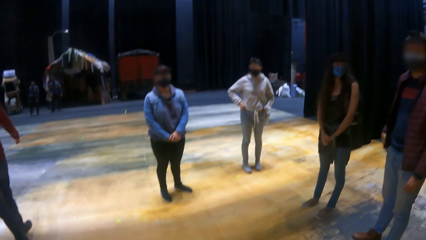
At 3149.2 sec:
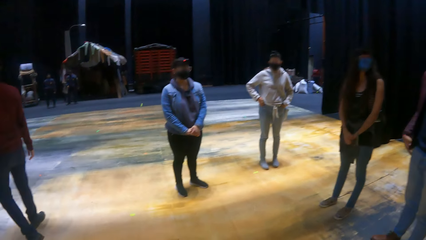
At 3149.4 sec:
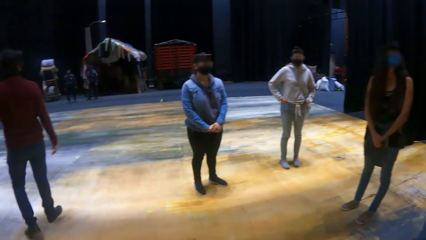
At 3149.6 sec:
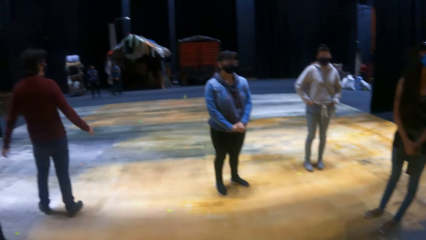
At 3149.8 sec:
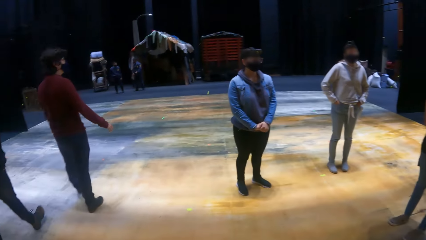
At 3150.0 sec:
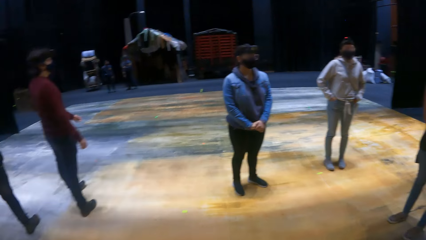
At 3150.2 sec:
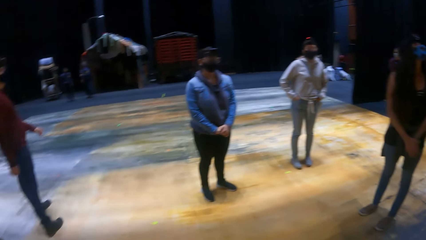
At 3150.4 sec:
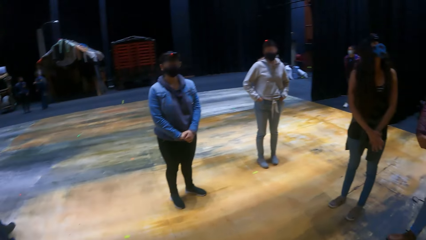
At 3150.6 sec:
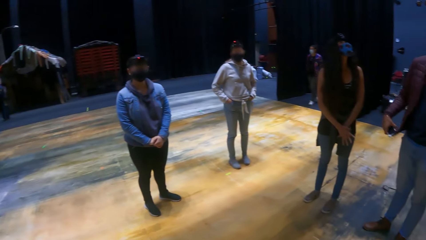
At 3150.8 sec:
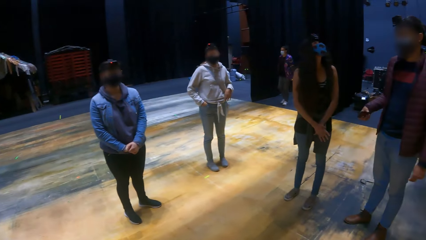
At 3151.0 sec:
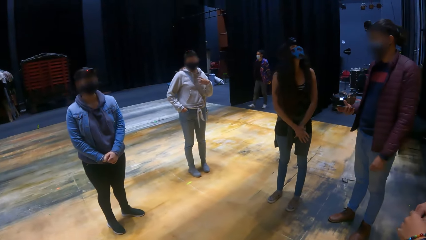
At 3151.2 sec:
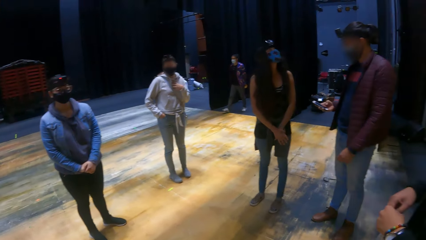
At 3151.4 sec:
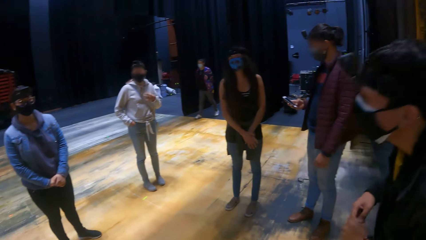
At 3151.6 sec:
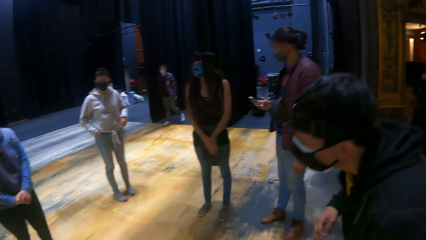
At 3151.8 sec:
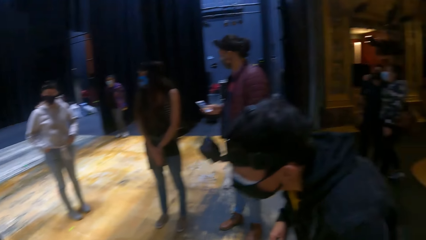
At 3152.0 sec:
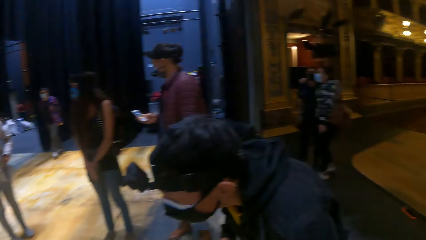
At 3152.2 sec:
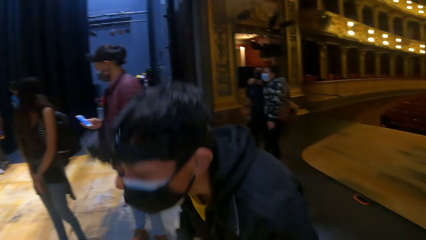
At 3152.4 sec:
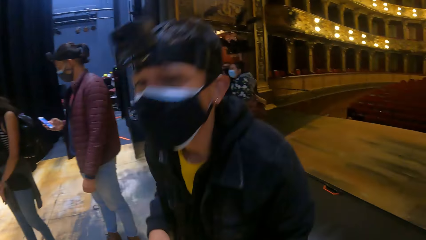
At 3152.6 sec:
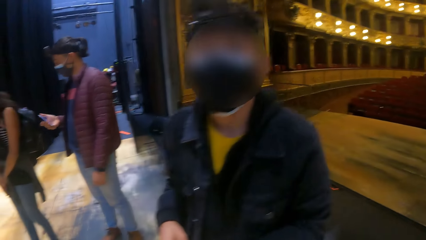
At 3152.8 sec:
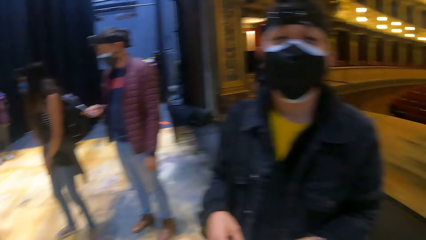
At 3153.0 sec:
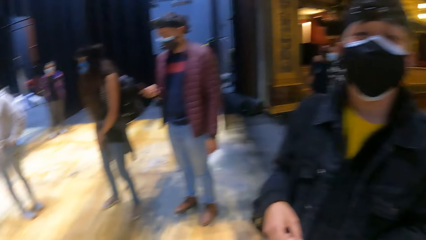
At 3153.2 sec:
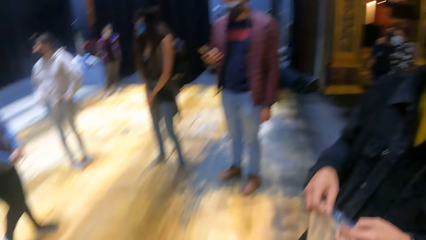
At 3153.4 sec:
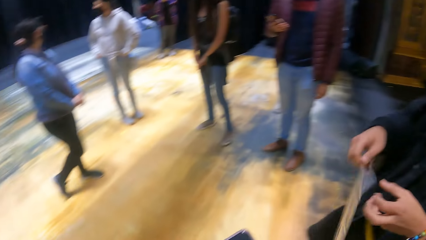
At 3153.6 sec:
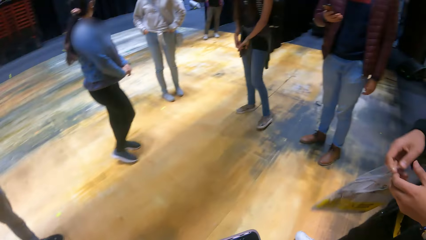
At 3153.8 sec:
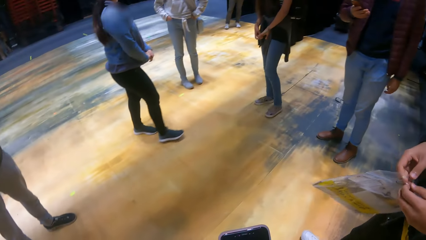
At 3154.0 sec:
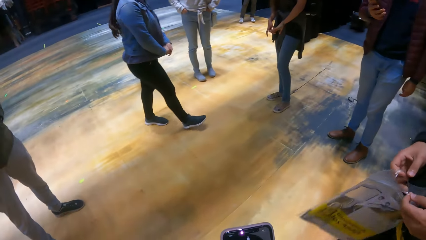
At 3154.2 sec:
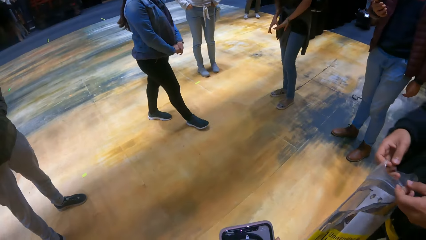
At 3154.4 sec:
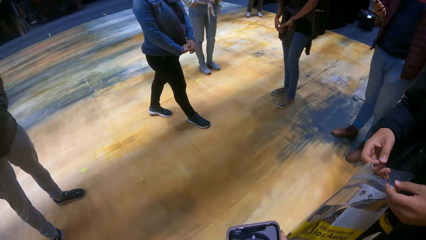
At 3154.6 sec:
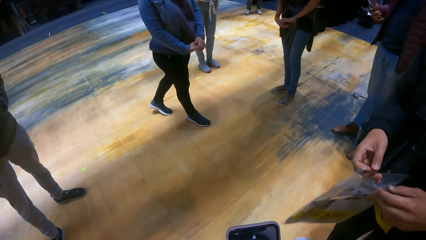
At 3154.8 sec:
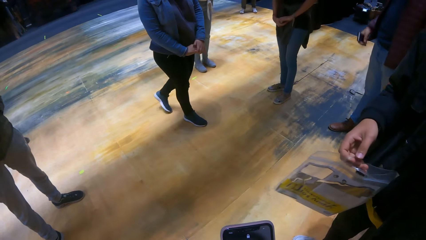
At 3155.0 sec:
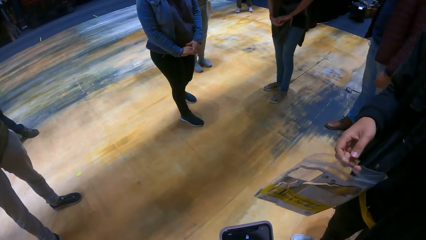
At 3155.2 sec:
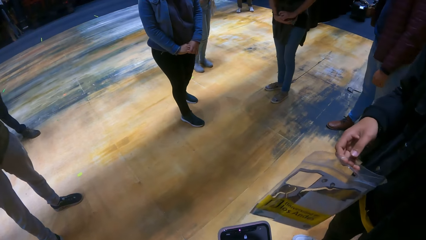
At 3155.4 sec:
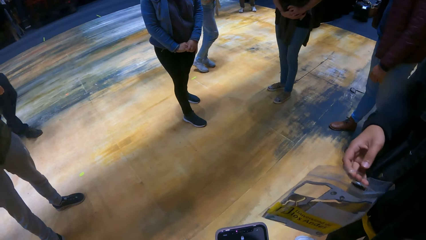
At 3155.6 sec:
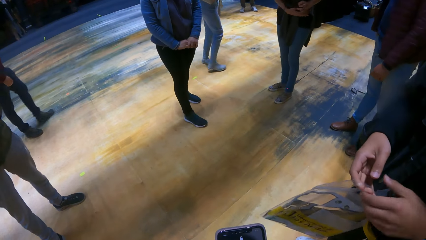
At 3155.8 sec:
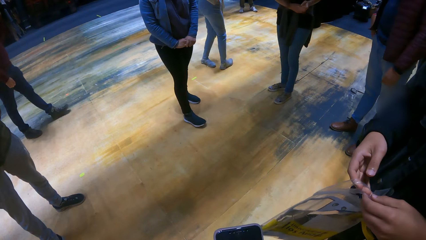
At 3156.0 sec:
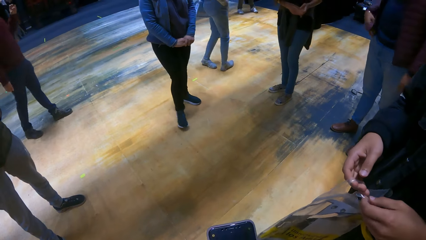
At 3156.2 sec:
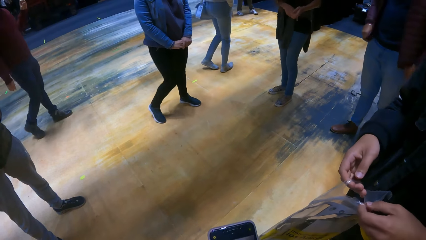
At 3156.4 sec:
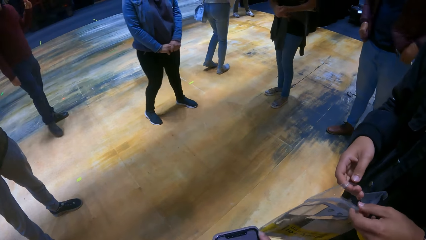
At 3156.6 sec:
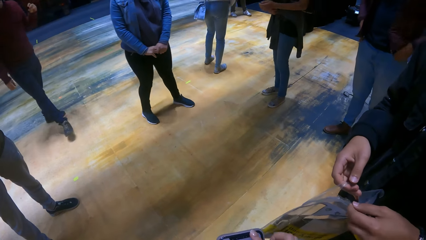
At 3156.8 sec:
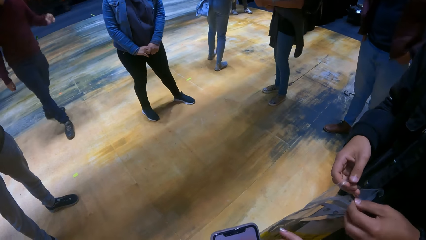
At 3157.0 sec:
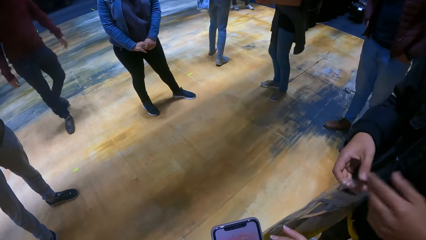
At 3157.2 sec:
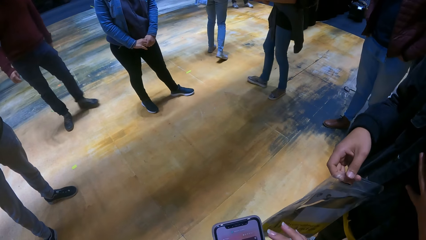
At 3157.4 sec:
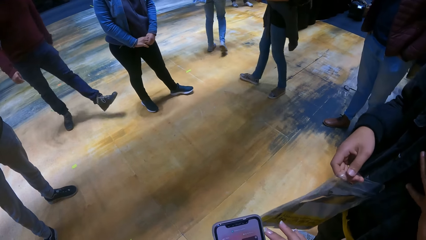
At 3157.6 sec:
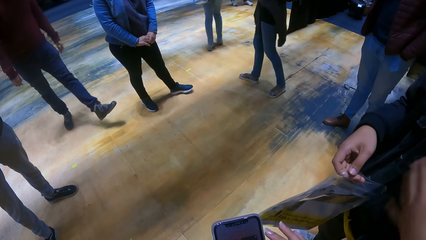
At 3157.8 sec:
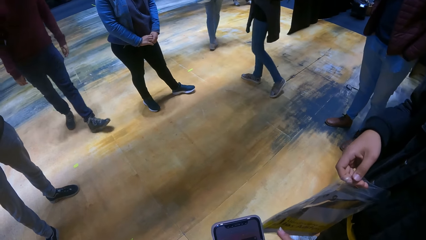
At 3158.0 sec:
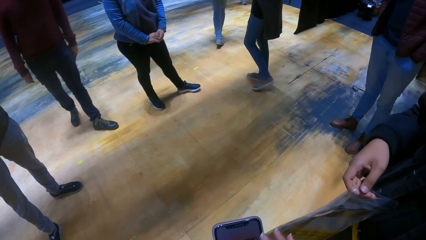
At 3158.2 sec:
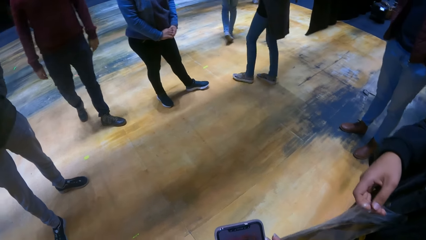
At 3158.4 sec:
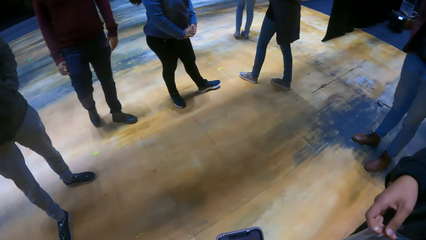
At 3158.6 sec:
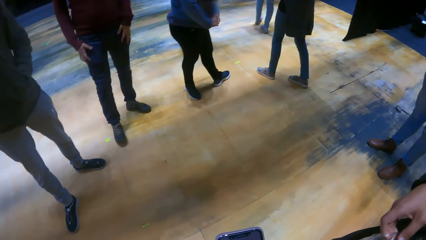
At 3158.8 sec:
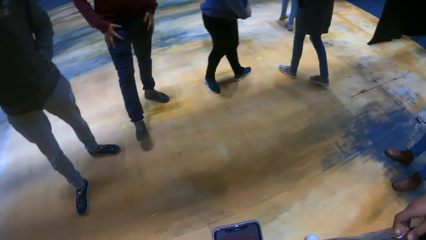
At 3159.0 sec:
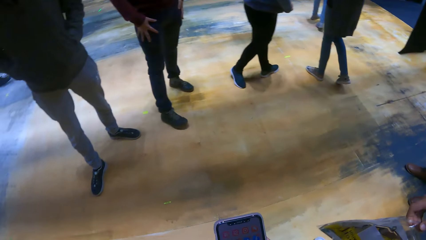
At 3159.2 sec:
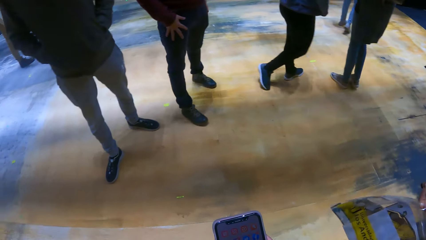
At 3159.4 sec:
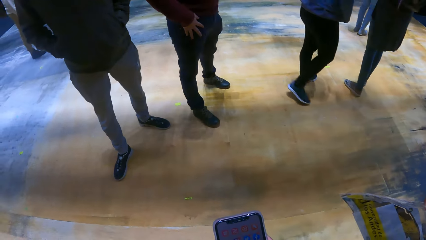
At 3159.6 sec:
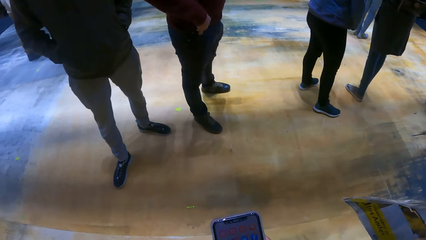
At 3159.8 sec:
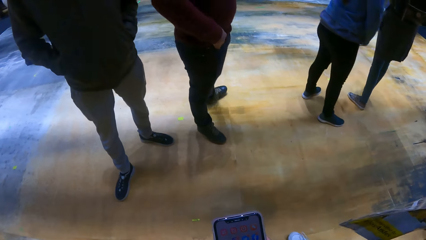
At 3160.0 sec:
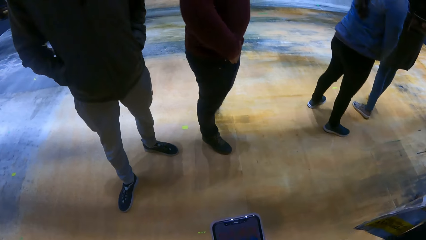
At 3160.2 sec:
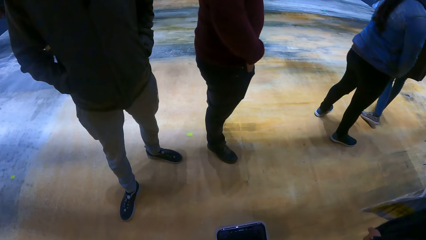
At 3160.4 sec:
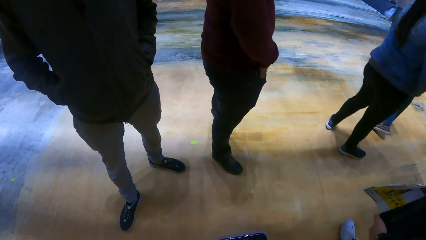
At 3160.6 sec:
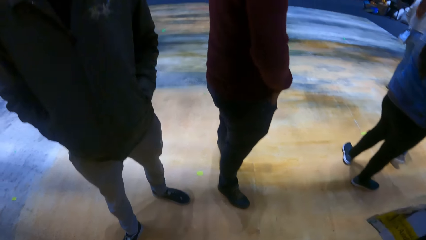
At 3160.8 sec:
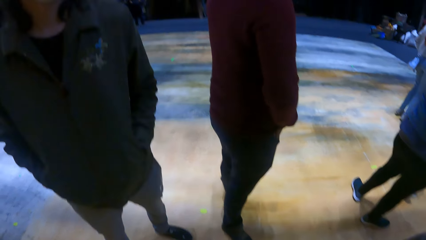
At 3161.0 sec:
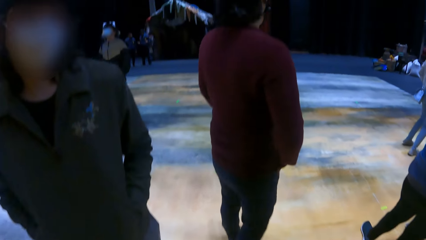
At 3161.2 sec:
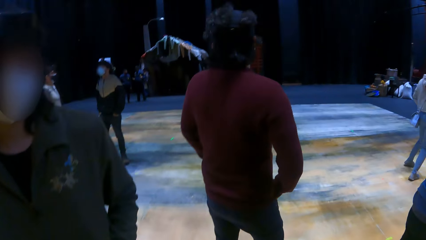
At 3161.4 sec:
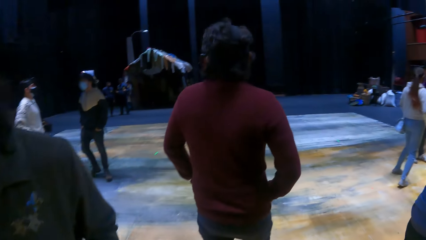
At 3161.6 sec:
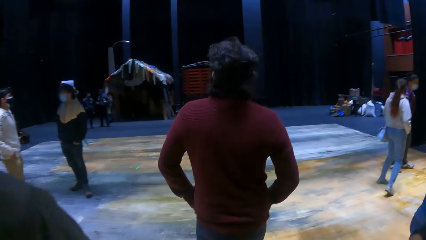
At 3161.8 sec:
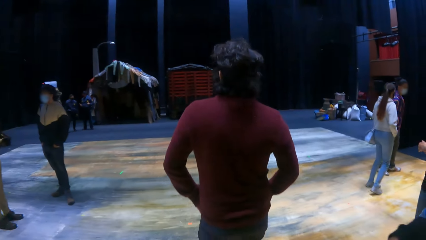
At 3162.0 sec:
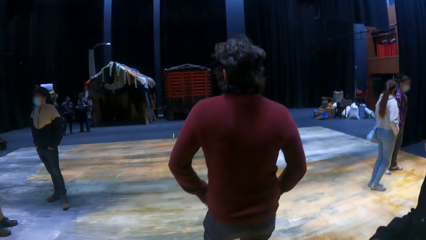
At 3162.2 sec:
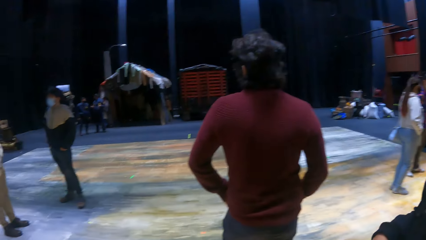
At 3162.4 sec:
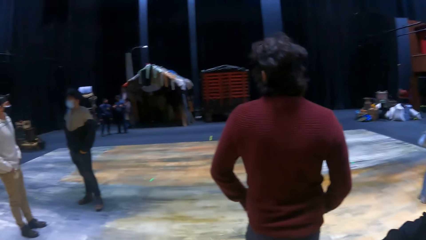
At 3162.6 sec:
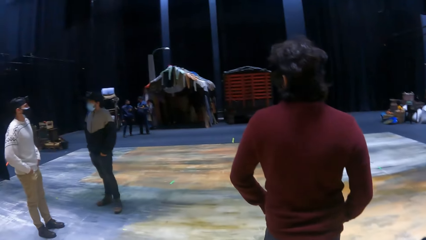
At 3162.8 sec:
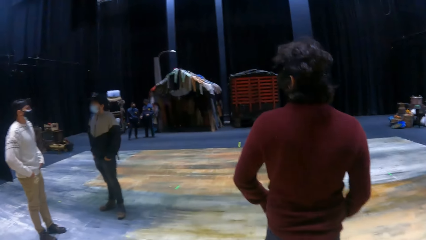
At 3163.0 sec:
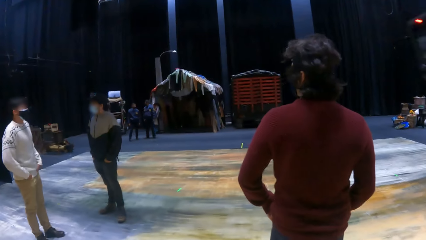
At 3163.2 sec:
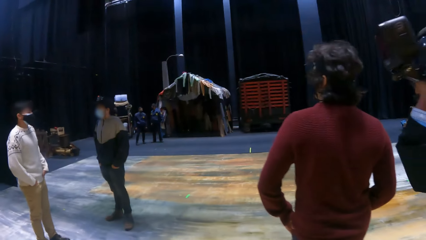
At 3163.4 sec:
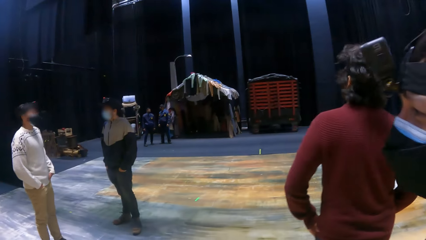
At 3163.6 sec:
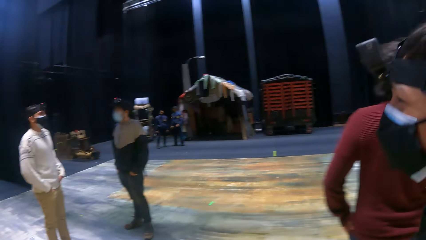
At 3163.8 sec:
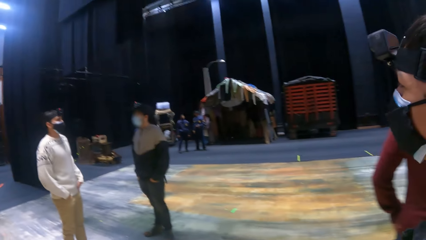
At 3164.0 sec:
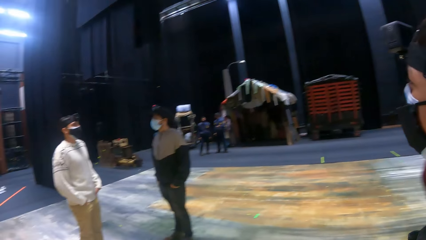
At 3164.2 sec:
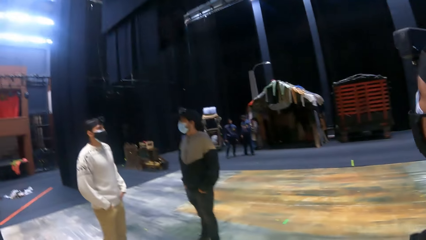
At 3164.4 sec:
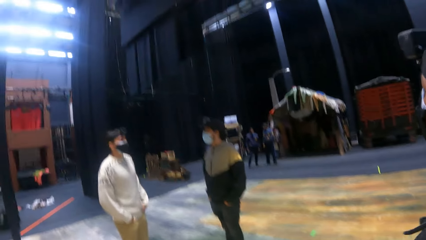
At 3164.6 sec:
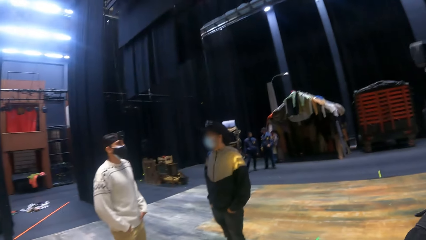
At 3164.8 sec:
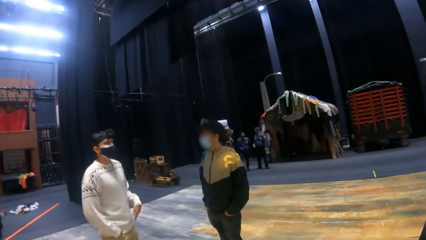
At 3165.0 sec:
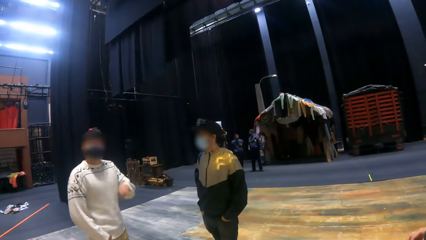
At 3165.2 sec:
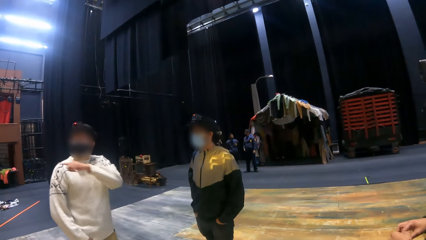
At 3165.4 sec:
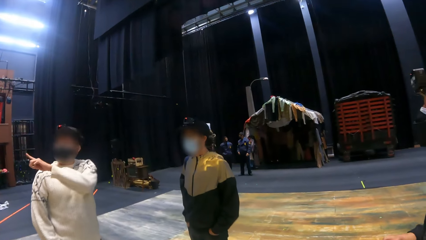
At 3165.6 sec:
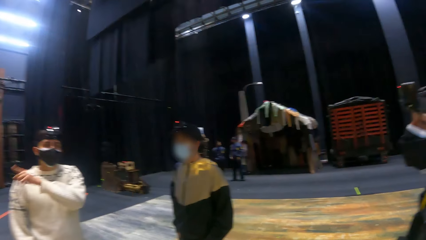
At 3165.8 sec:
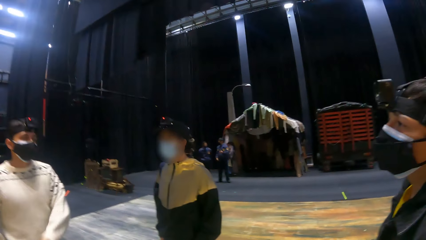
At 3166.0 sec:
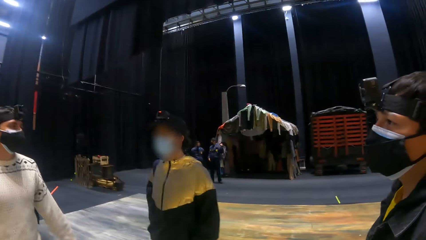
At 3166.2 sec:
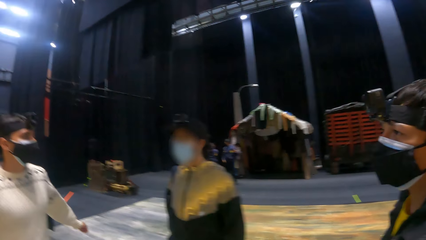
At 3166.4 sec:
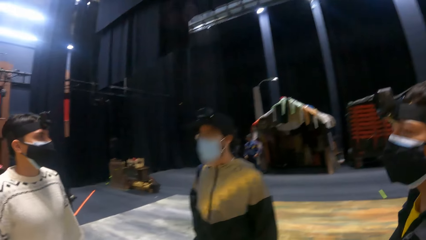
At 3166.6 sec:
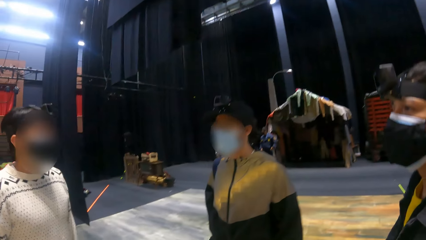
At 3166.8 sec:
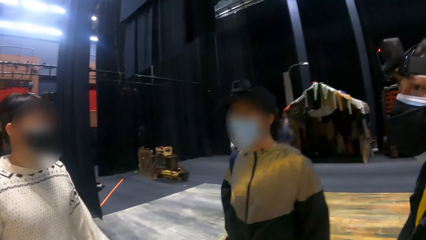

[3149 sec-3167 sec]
A man takes out a phone from a trouser pocket with his right hand. The man operates the phone with his right hand. Another man places his left hand on a plastic poster in his right hand. He stretches his left hand, and places his left hand on the plastic poster in his right hand. The camera wearer operates the phone in her left hand with her right hand. A third man interacts with a fourth man. The third man stretches his left hand.
